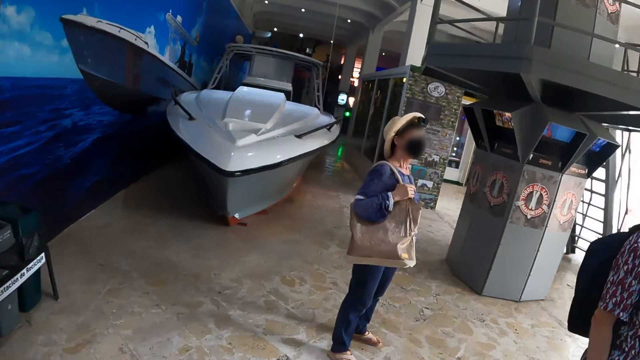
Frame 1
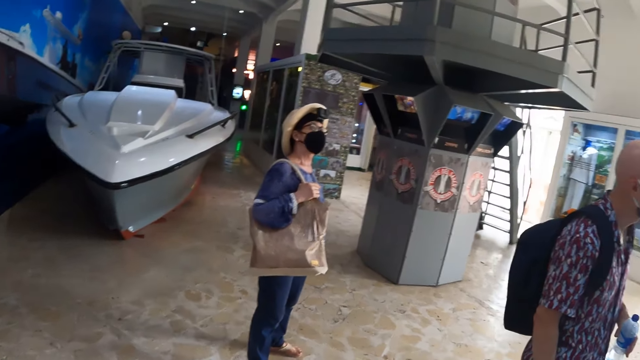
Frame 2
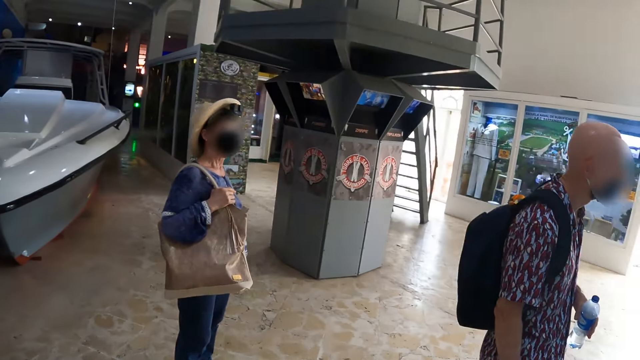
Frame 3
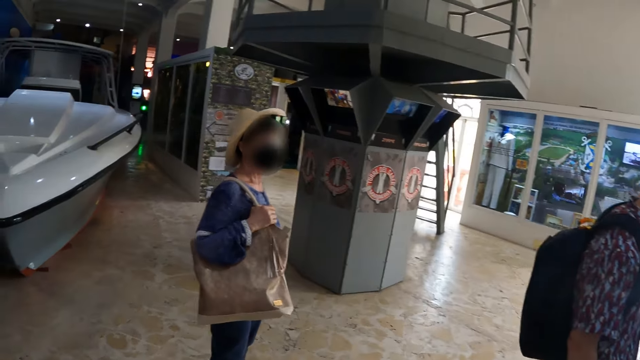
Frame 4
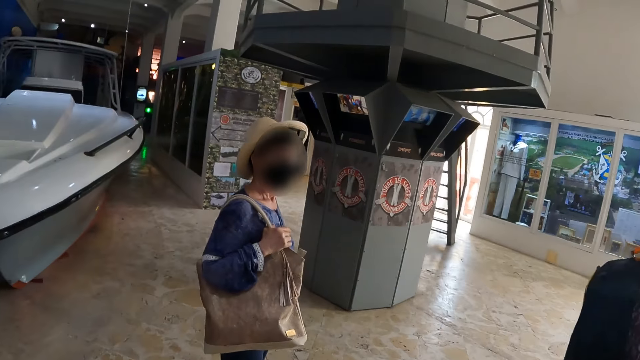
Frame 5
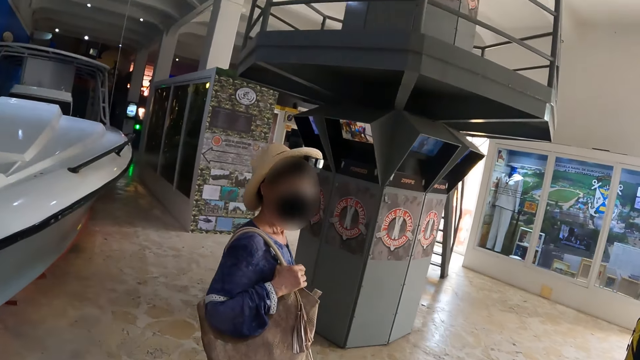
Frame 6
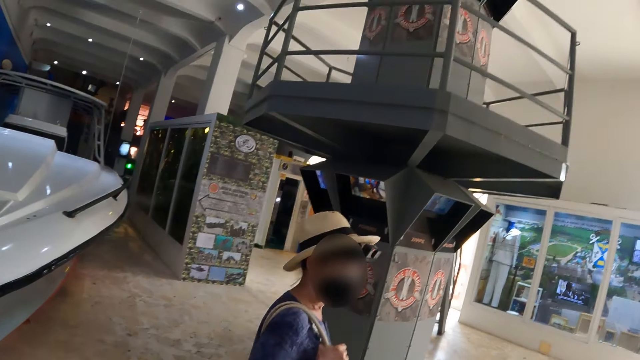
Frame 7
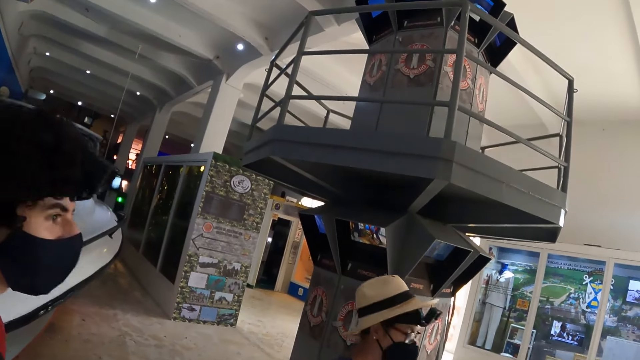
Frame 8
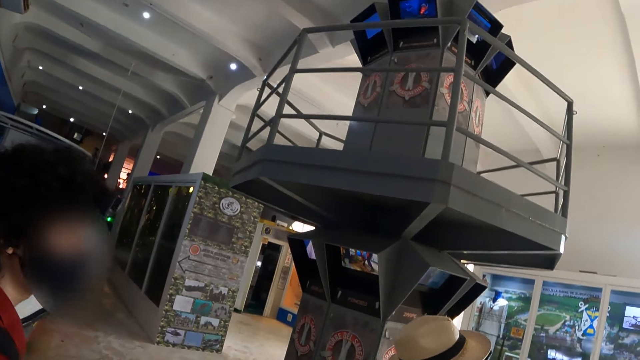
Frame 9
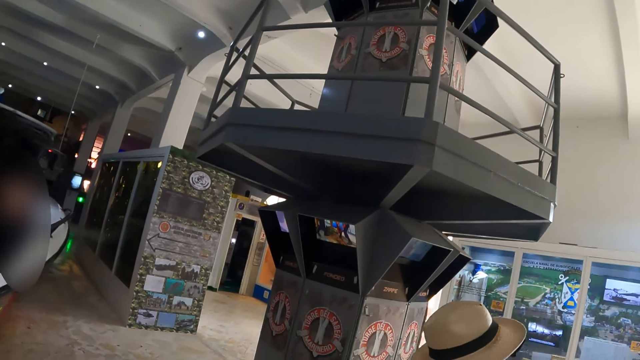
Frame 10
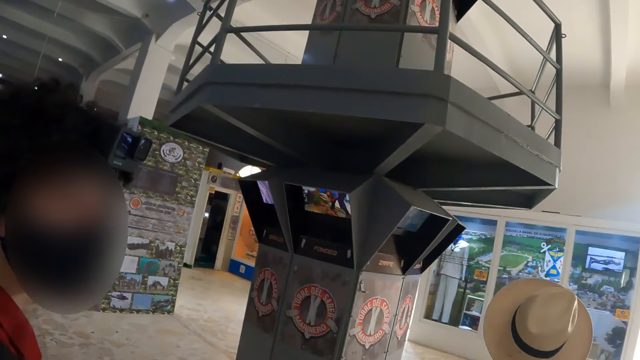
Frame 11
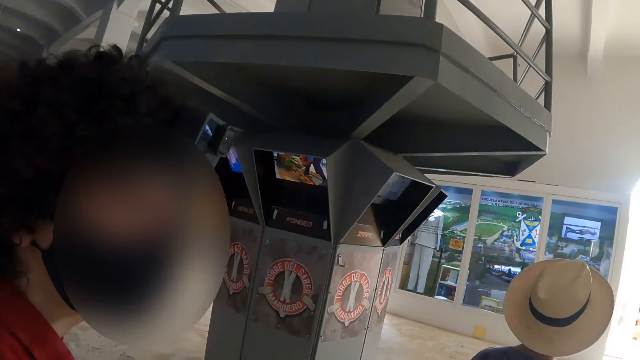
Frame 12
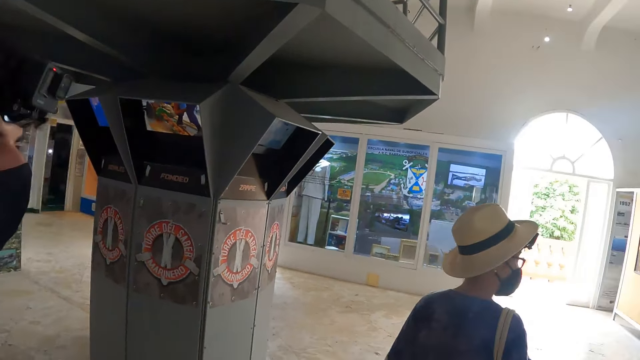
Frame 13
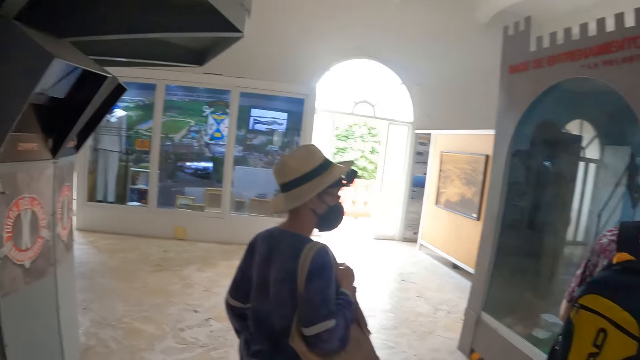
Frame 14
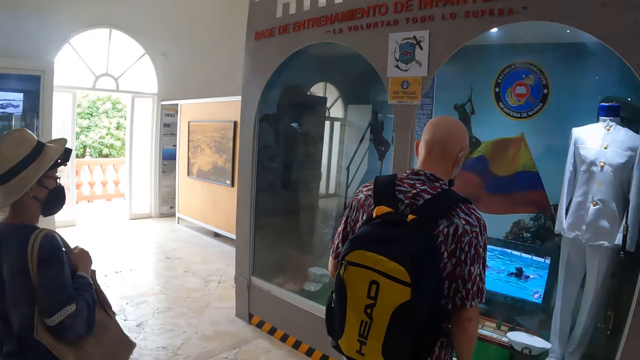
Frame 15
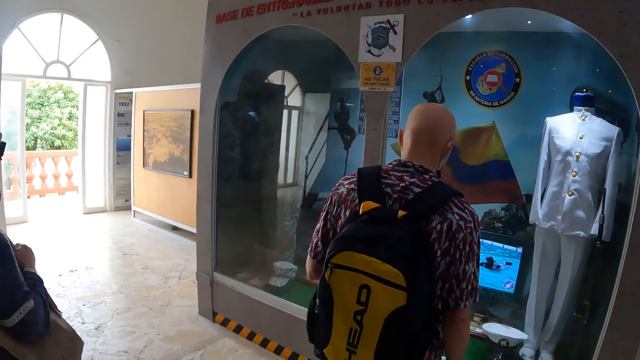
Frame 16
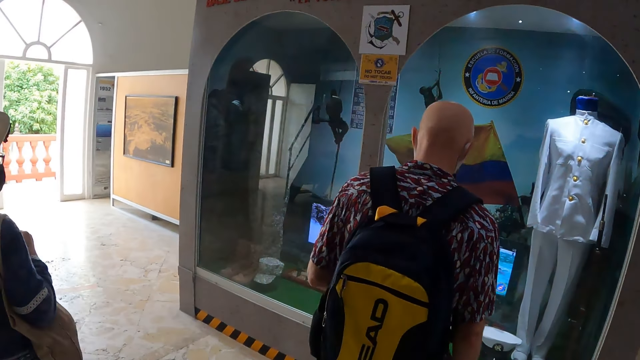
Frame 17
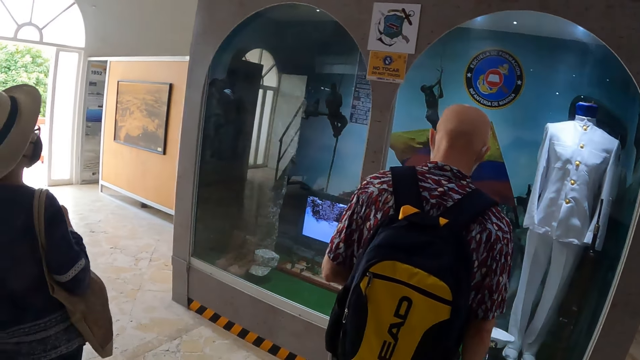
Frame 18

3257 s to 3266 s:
The camera wearer walks around.

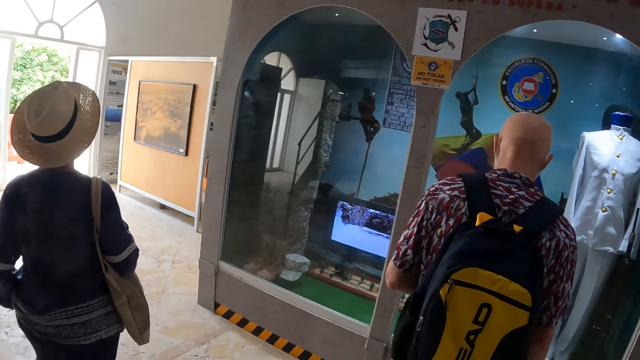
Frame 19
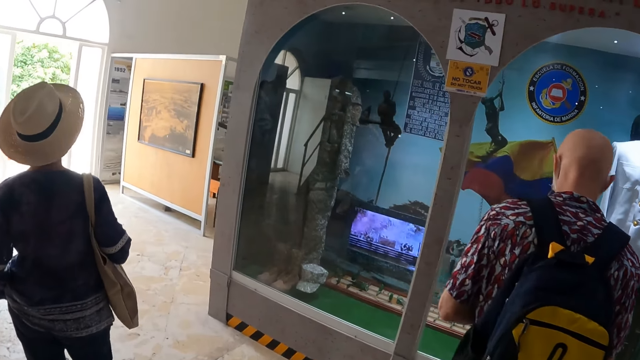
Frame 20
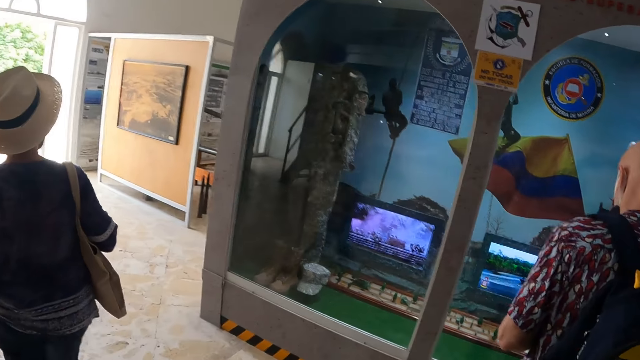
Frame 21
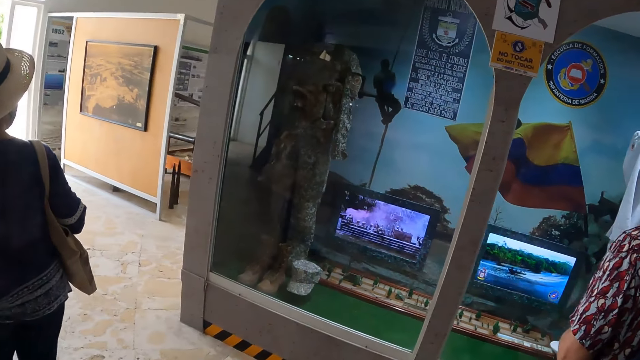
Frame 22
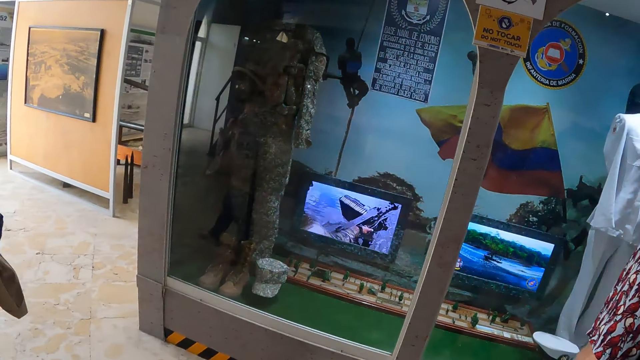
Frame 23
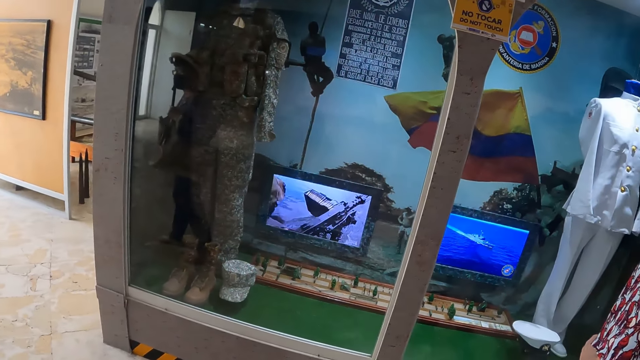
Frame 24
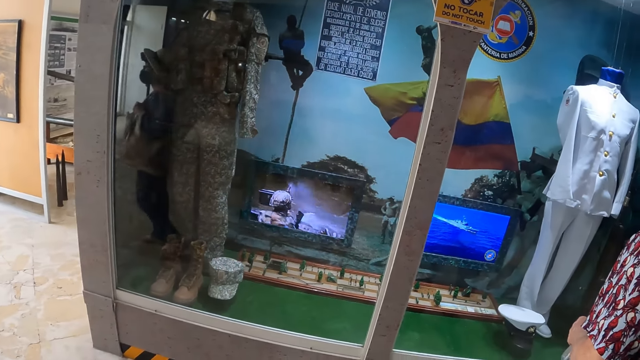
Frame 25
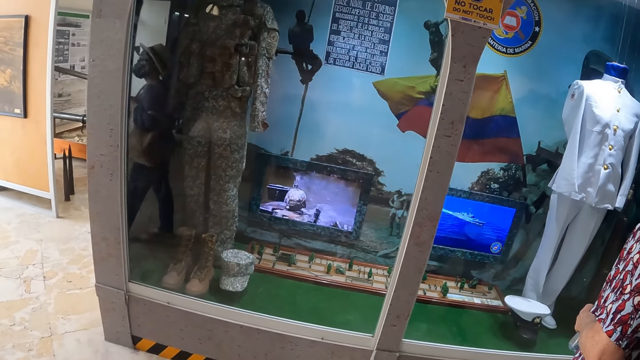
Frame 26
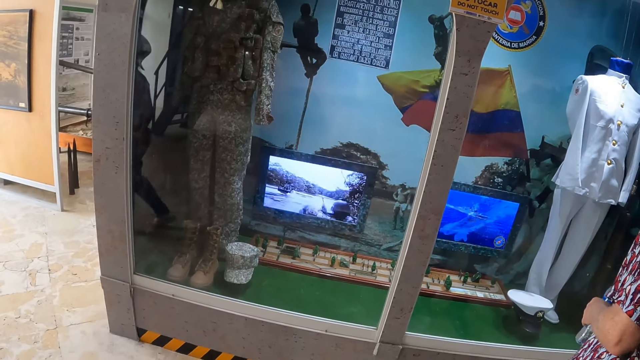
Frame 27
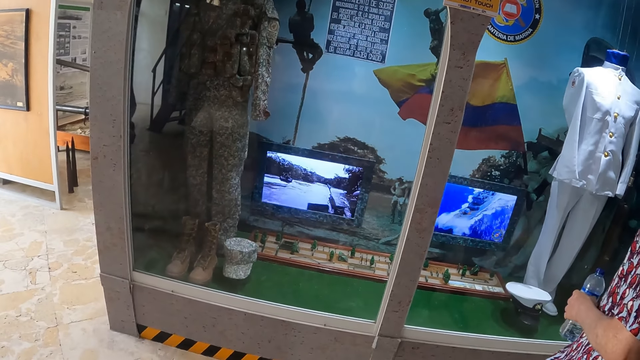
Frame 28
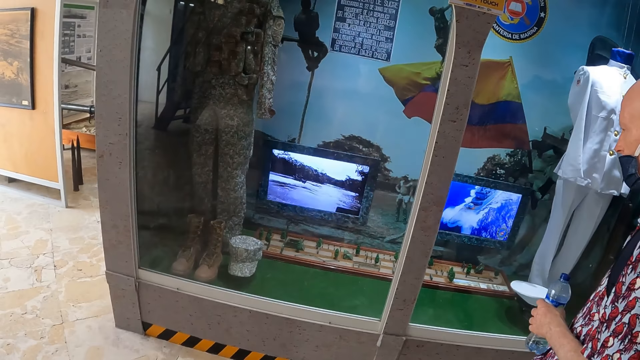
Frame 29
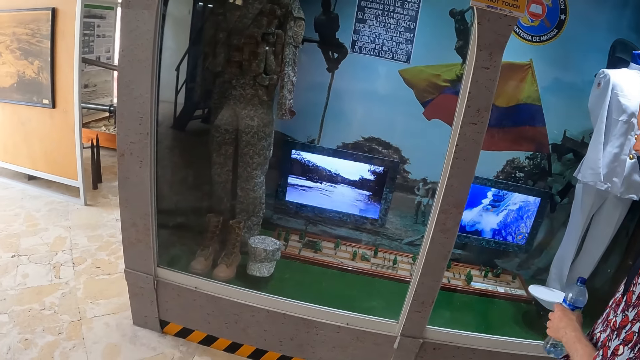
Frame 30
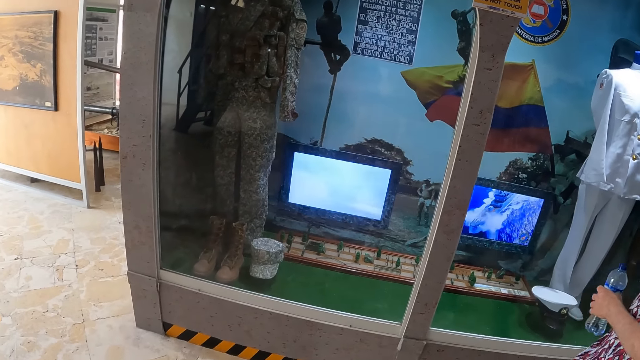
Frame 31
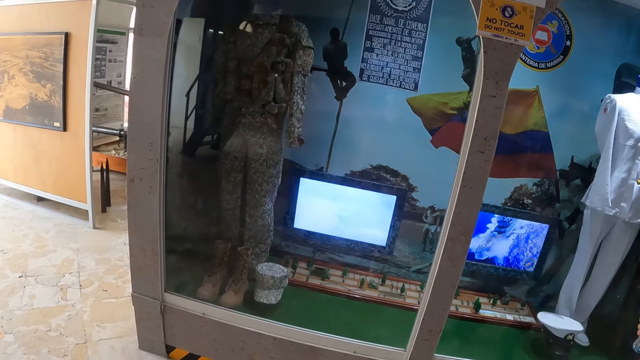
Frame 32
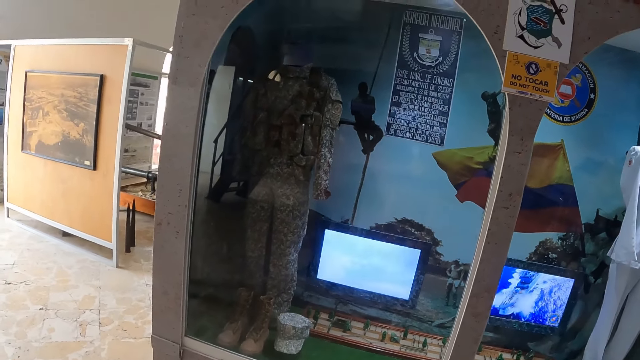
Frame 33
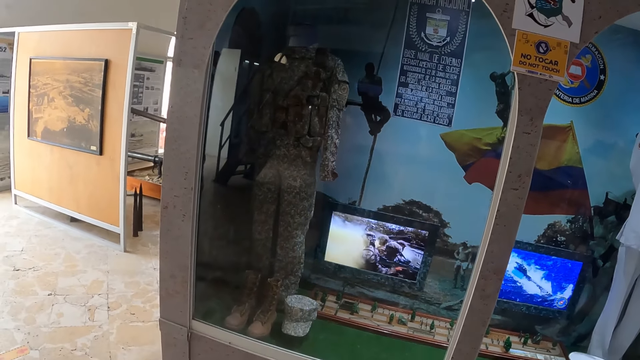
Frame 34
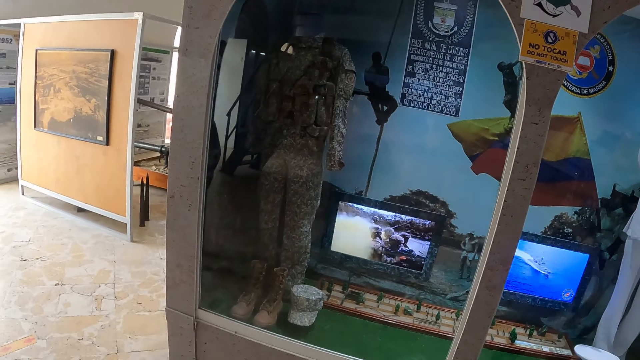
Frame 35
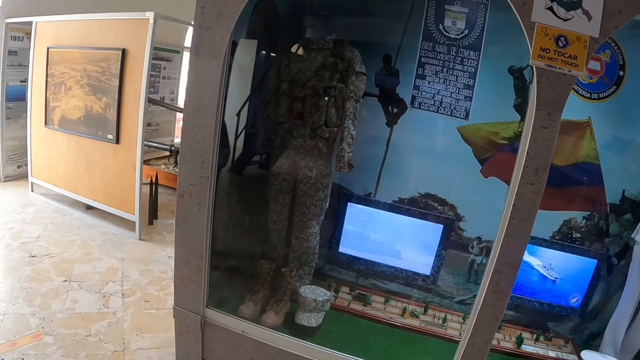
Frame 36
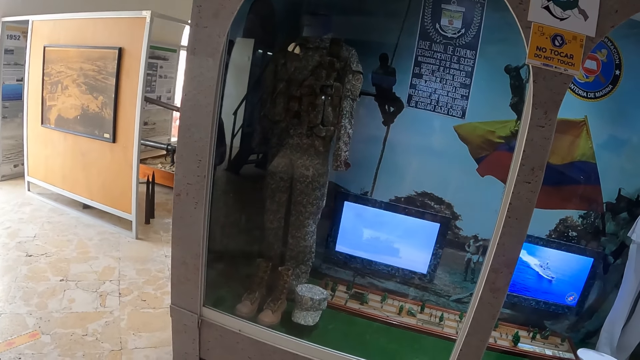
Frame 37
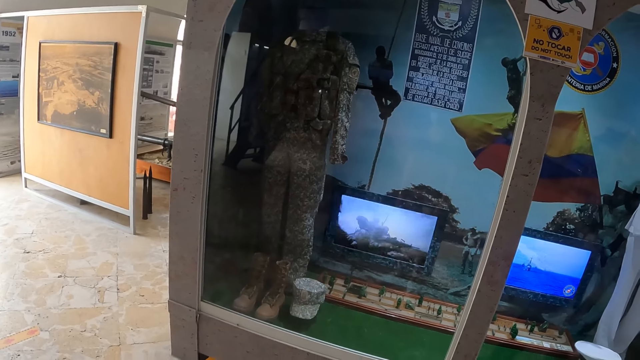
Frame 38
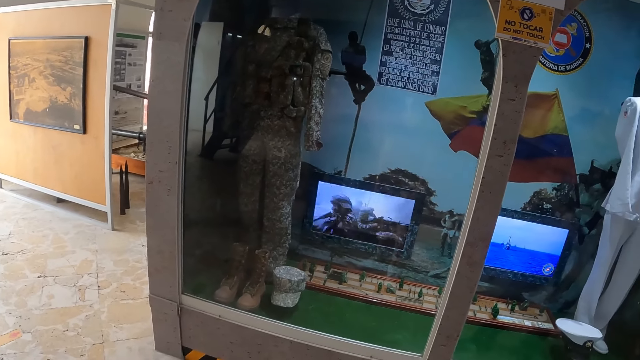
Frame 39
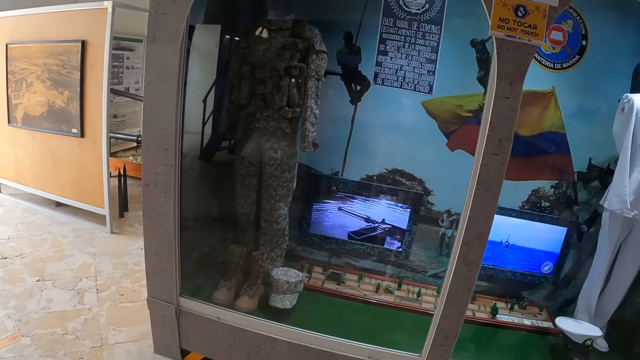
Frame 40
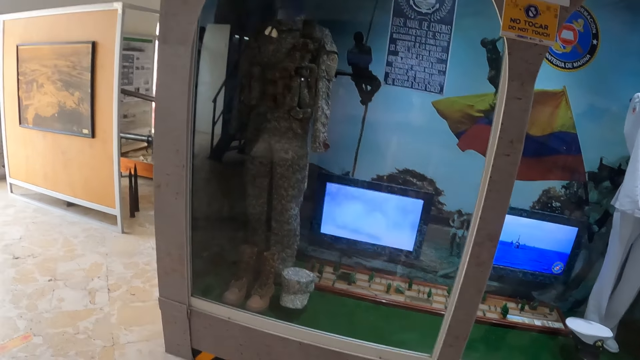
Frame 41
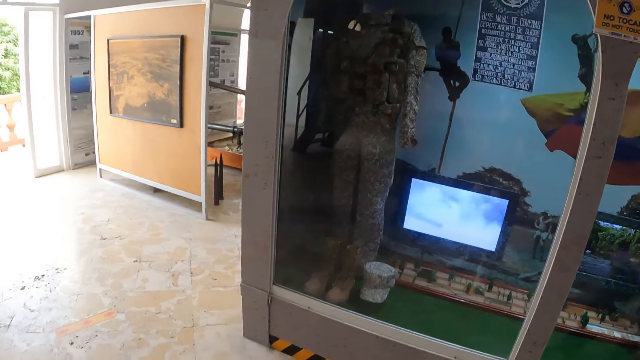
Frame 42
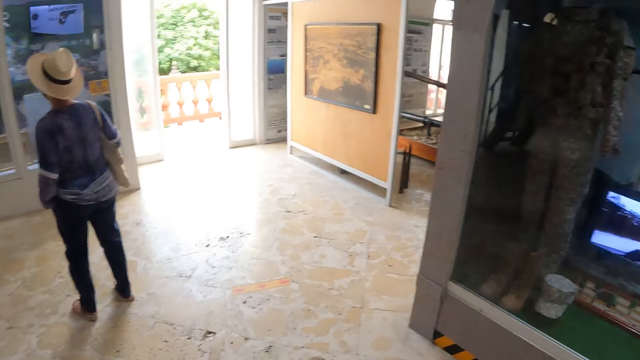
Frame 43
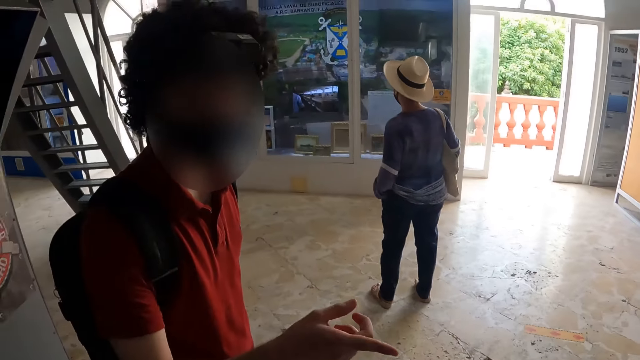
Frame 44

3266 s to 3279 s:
The camera wearer looks around. They look at the military items.
